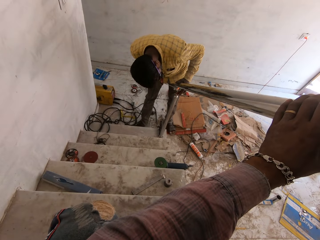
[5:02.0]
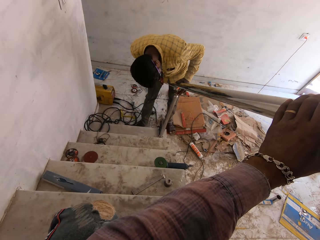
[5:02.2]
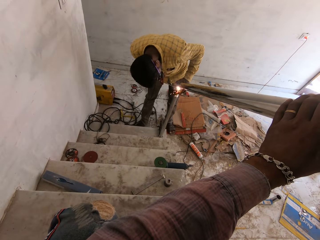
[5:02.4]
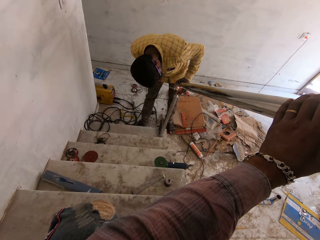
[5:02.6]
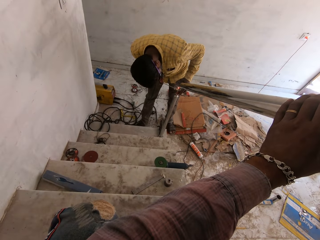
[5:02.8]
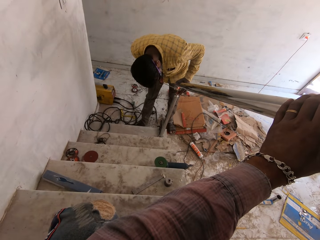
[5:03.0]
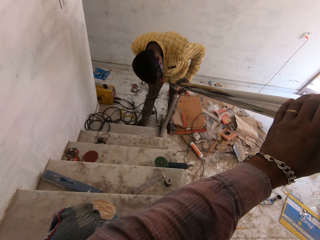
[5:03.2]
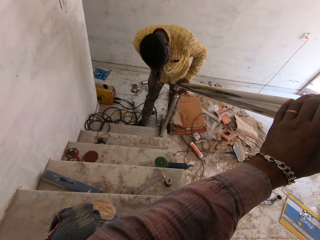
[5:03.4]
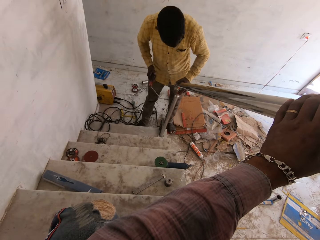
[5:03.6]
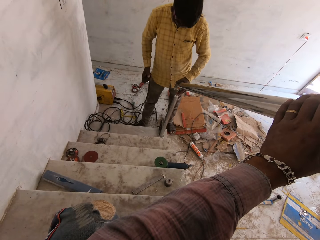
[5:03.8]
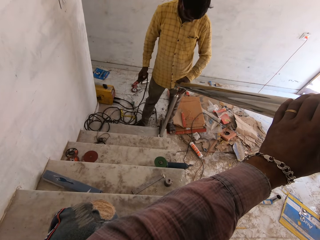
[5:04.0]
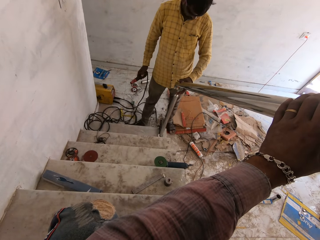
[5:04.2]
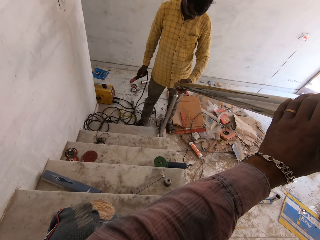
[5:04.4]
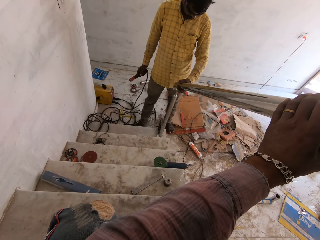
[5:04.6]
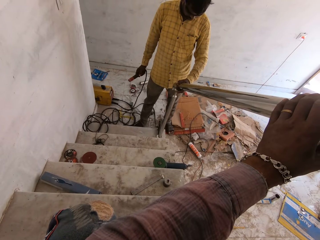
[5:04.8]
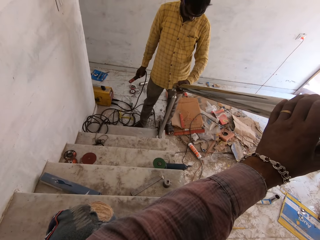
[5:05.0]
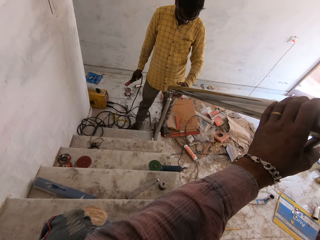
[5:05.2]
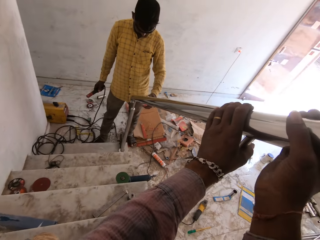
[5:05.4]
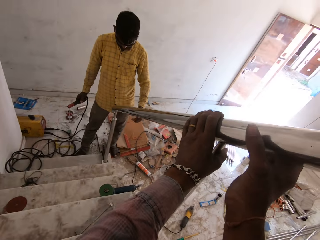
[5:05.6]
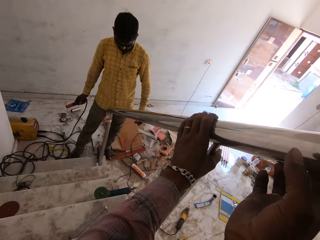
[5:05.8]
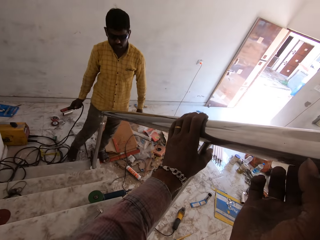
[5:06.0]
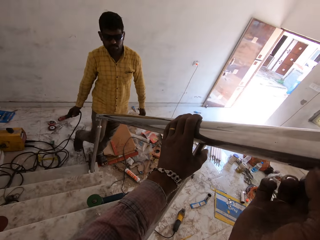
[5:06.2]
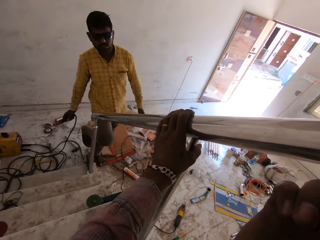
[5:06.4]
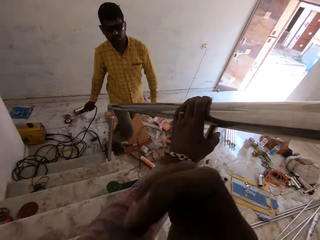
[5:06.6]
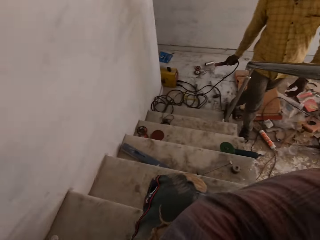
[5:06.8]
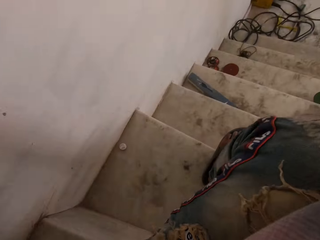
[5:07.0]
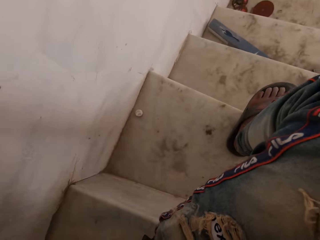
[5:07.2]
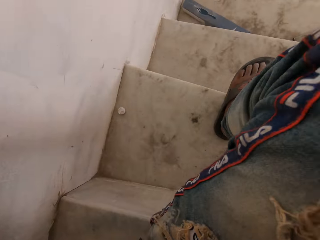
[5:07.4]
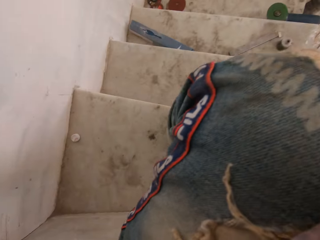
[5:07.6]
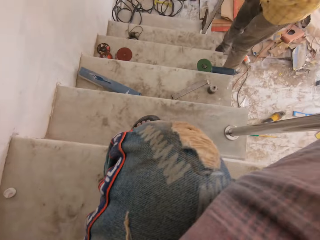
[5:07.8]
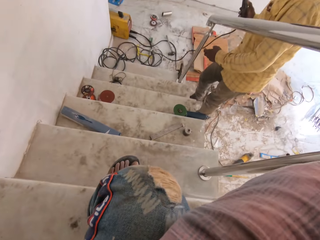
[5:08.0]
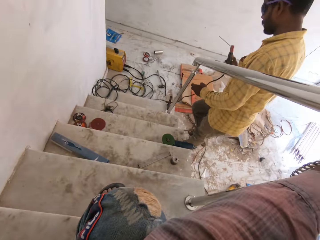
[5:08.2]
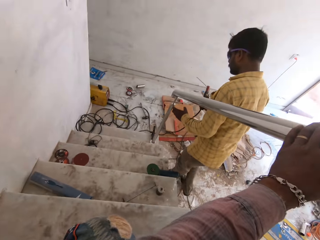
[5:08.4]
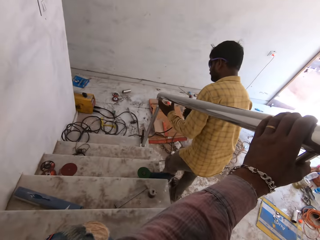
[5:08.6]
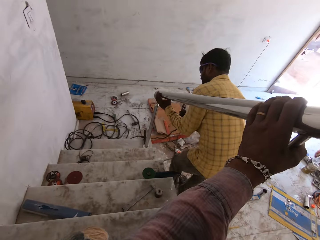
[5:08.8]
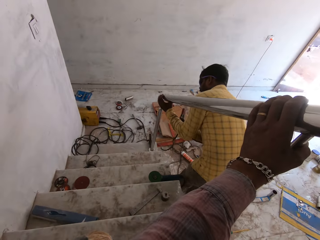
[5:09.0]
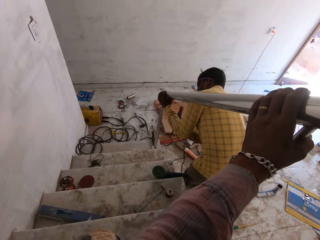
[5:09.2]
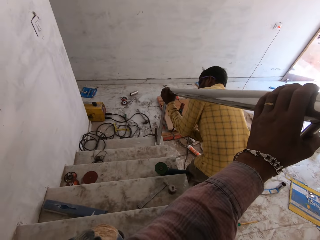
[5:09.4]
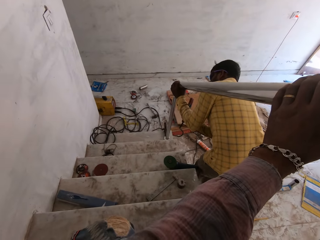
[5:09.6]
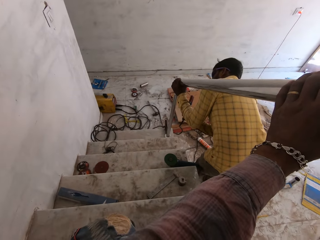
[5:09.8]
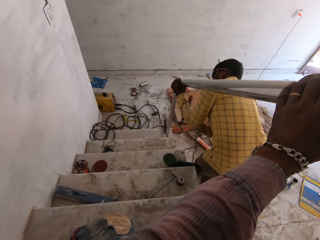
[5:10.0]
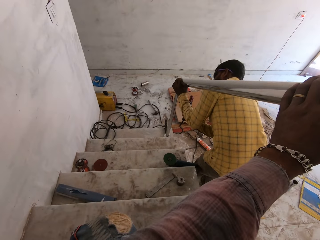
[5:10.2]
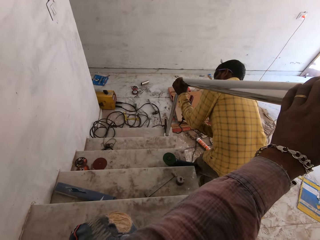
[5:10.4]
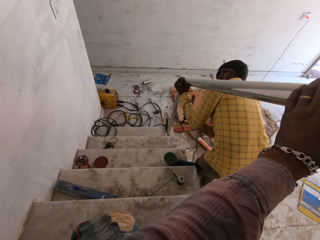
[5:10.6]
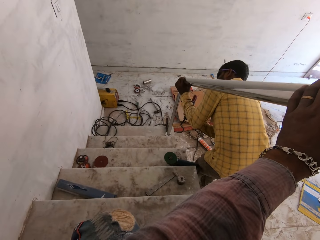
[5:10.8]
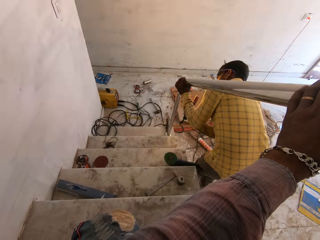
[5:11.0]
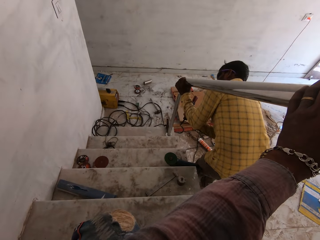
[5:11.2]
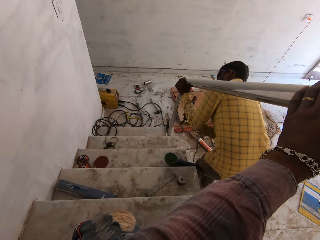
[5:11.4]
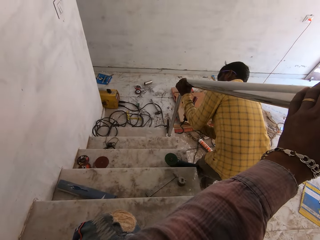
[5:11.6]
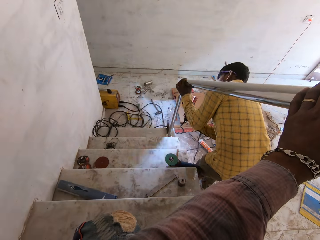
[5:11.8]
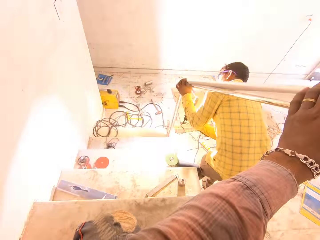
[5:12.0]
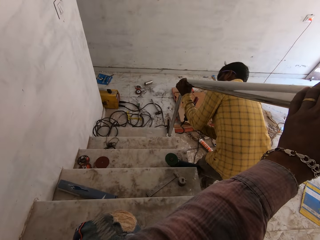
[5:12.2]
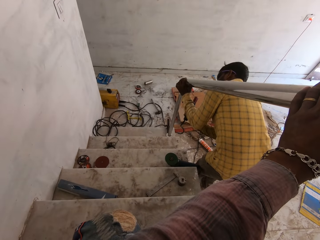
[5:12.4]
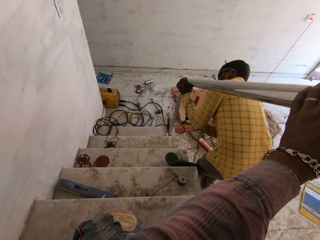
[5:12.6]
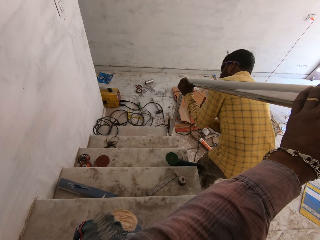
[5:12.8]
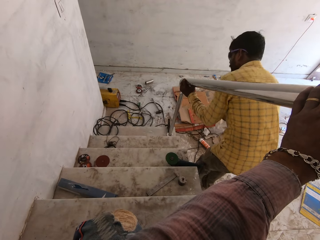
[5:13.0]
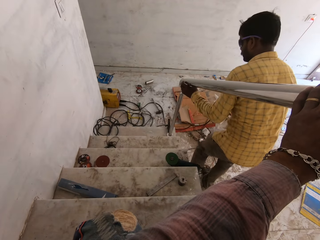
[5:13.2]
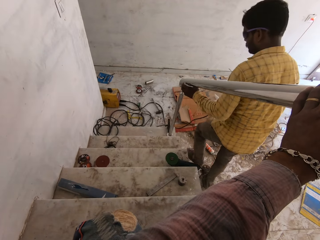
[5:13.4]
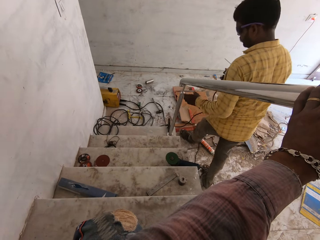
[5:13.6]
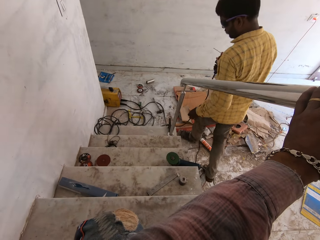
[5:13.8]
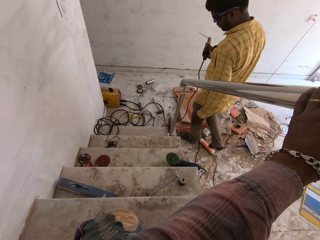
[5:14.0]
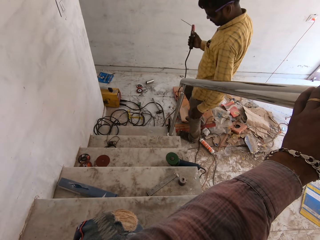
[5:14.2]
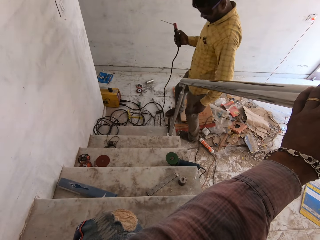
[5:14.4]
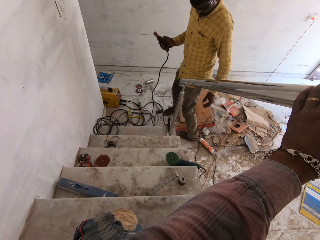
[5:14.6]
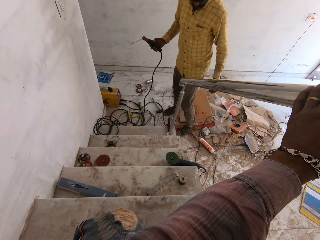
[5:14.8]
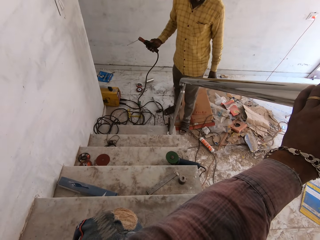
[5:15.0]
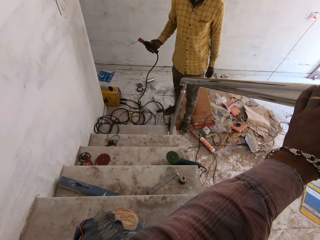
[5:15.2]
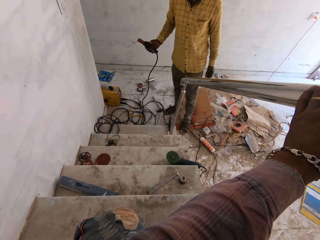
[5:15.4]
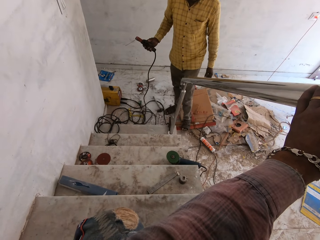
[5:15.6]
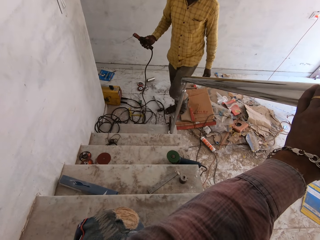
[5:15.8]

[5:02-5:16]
The man removes the welding electrode holder in his right hand from the rail. The camera wearer holds the rail with his left hand. The man welds the rail to the rail support with the welding electrode holder in his right hand. The man removes the welding electrode holder in his right hand from the rail and walks around the rail.

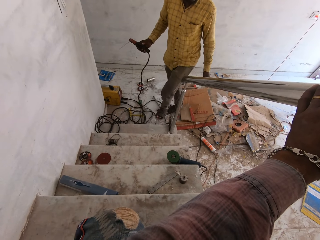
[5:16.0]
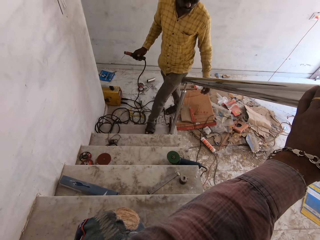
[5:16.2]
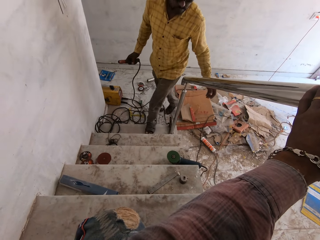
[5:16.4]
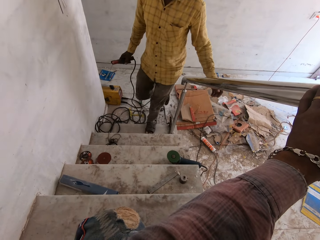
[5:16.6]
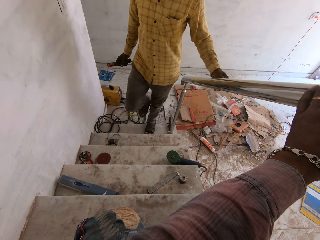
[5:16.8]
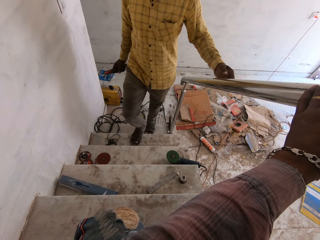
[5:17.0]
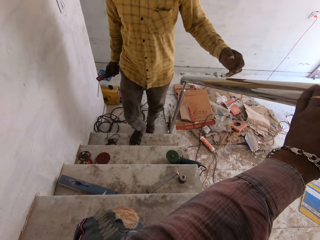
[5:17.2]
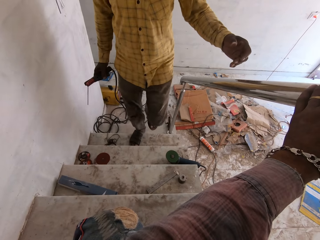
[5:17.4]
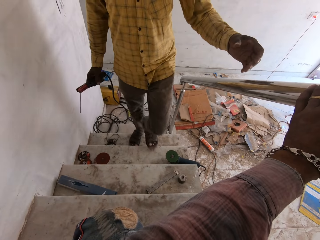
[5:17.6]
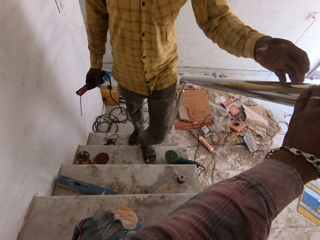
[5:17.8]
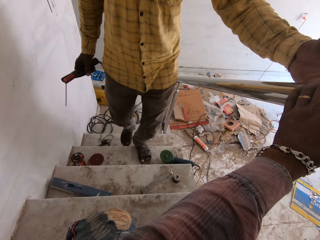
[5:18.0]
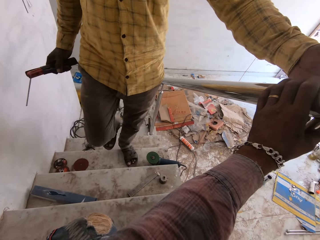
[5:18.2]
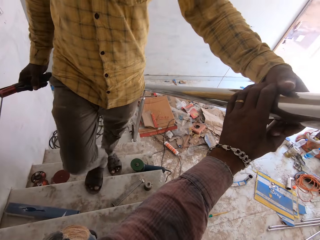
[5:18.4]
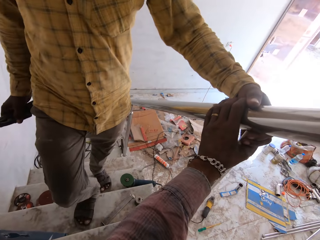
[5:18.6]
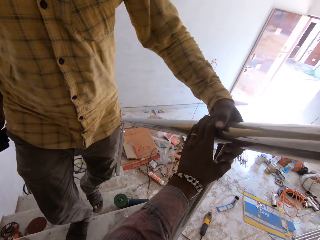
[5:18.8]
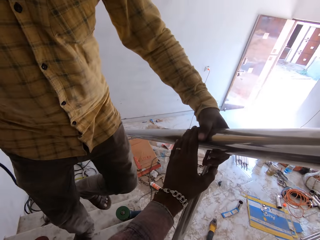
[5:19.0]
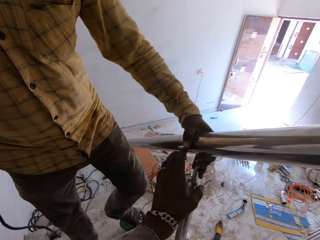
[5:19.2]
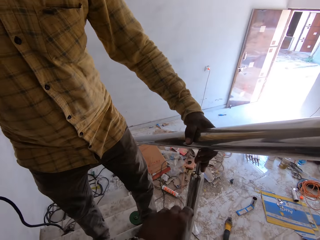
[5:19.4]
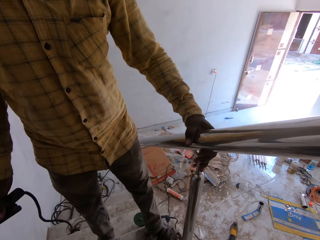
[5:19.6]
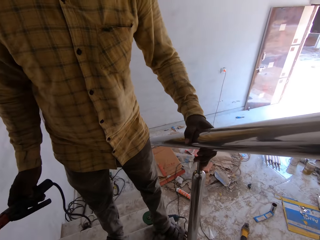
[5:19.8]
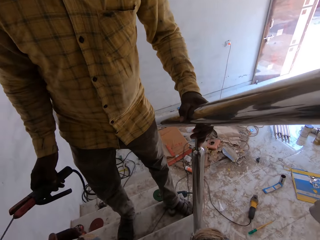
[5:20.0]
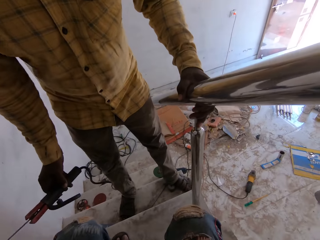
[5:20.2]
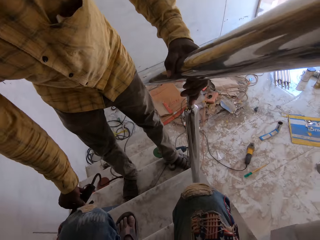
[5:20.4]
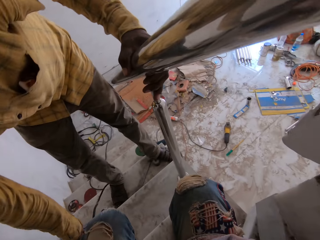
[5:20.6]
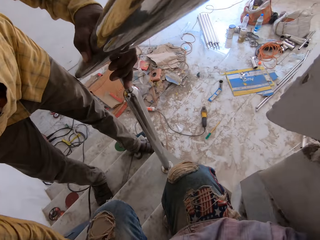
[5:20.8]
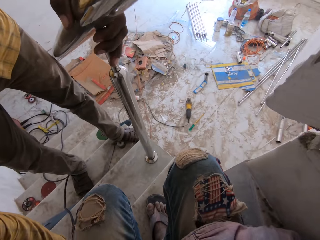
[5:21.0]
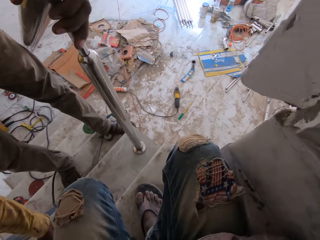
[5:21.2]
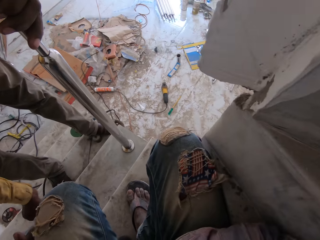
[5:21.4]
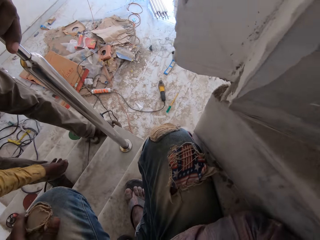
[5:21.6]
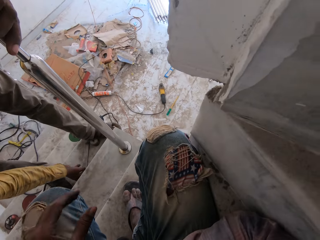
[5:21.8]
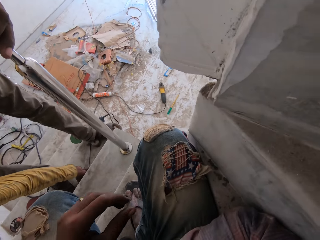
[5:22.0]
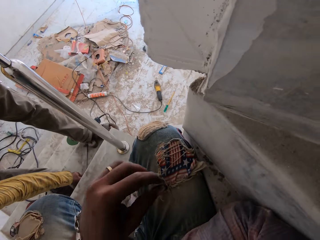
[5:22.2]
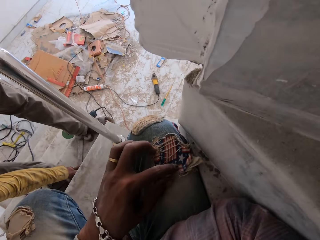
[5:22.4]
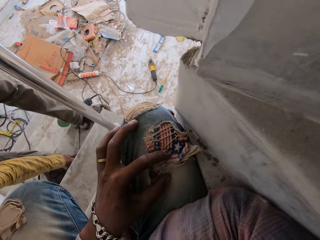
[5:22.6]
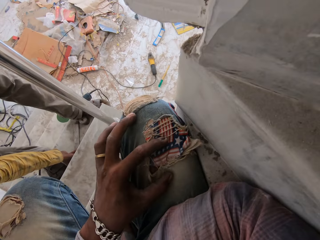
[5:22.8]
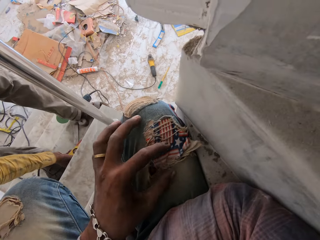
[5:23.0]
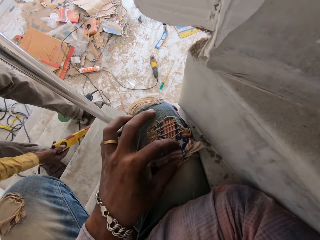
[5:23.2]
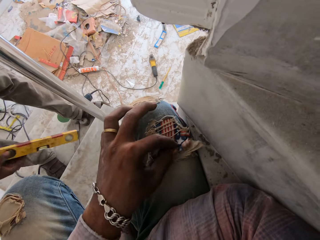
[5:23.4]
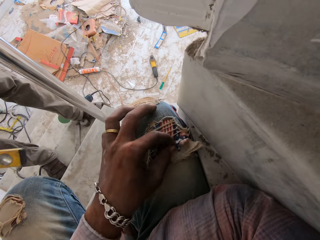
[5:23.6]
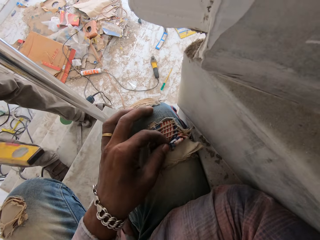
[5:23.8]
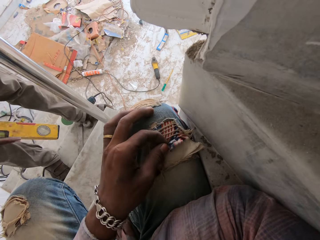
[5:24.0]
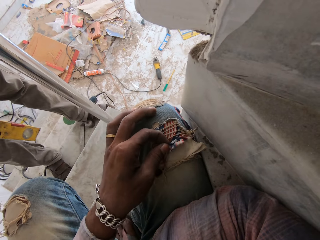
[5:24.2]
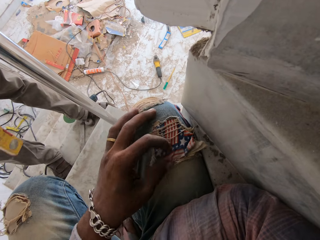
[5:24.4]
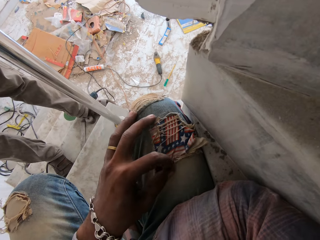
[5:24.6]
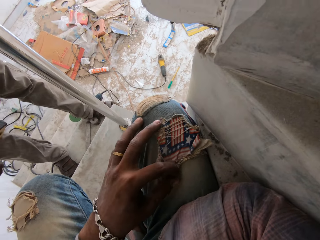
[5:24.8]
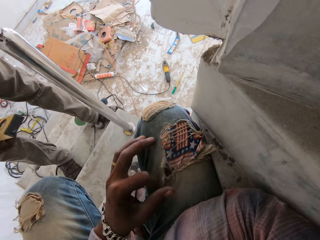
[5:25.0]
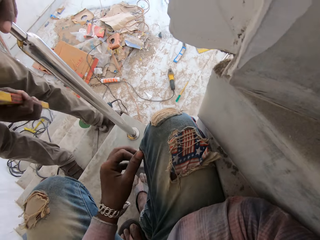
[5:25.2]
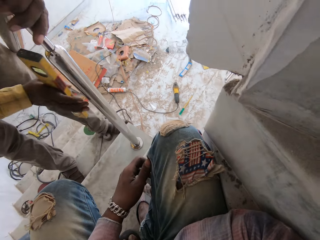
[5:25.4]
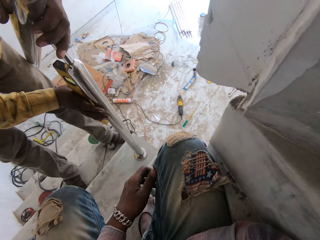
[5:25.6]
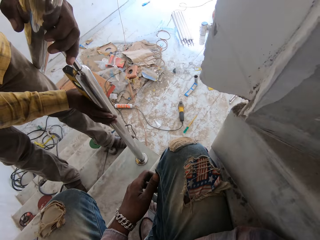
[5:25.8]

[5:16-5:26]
The man walks up the stair and drops the welding electrode holder on the stair with his right hand. The camera wearer looks around. The man picks up a level ruler on the stair with his right hand. The camera wearer touches his trouser with his left hand.
